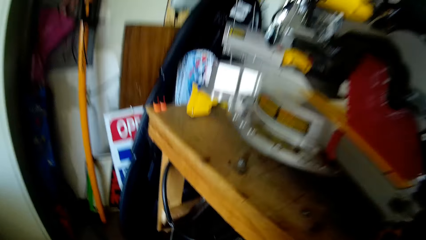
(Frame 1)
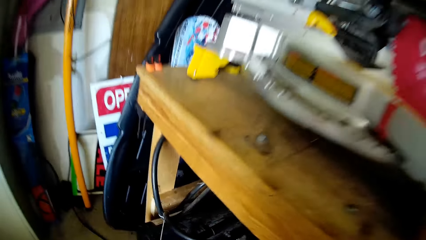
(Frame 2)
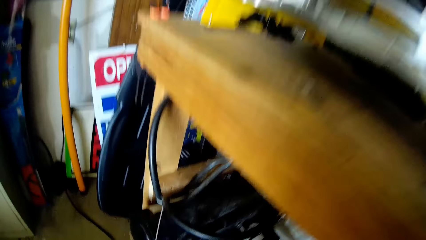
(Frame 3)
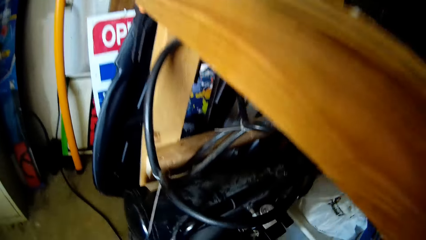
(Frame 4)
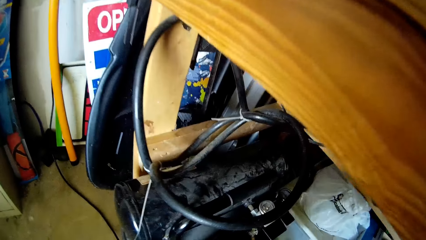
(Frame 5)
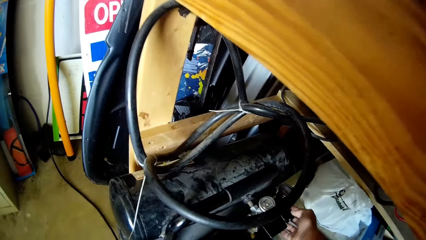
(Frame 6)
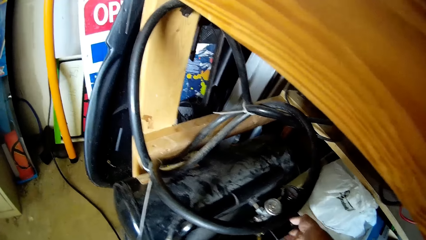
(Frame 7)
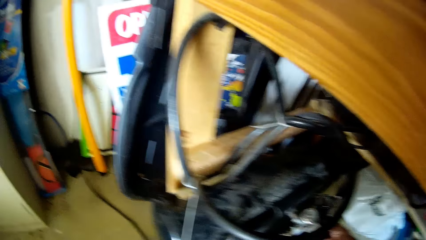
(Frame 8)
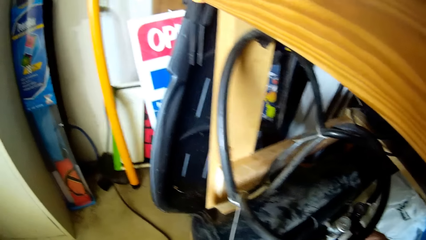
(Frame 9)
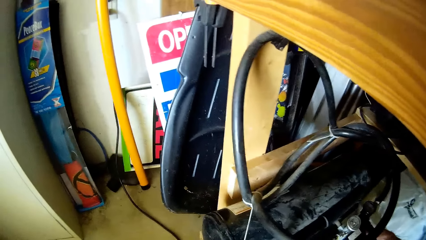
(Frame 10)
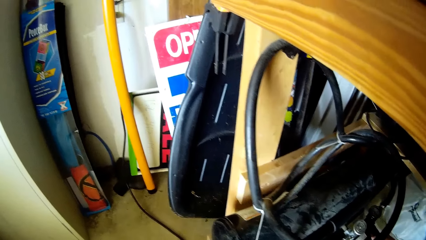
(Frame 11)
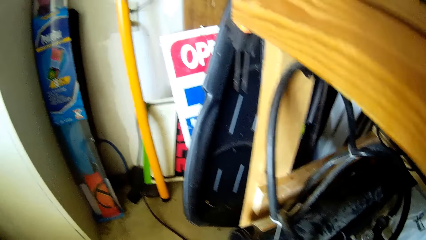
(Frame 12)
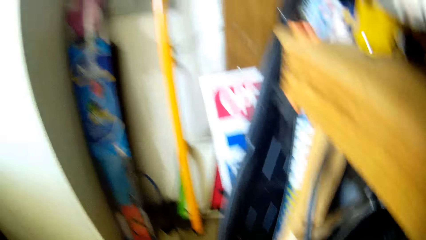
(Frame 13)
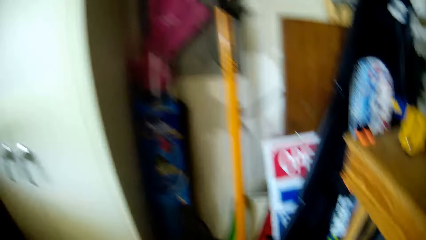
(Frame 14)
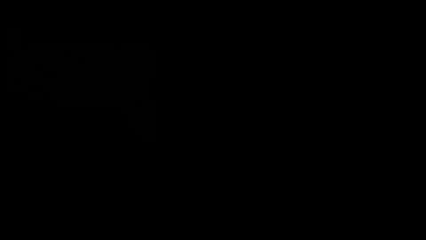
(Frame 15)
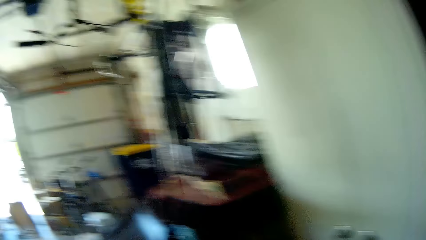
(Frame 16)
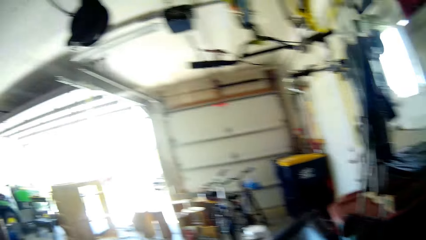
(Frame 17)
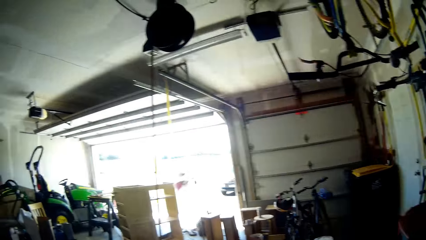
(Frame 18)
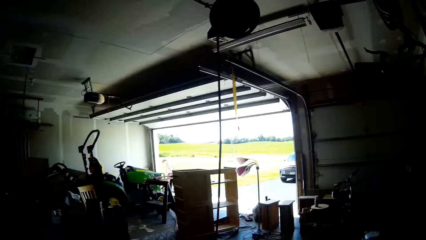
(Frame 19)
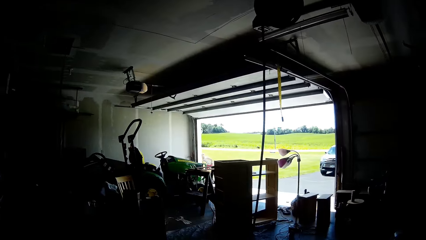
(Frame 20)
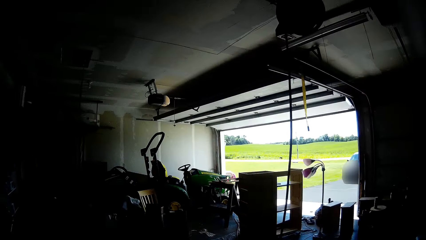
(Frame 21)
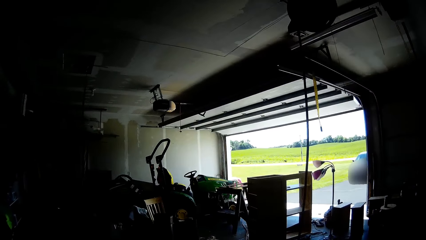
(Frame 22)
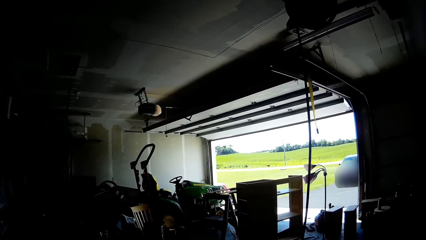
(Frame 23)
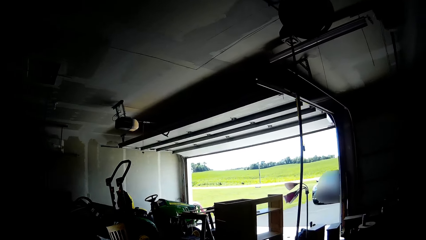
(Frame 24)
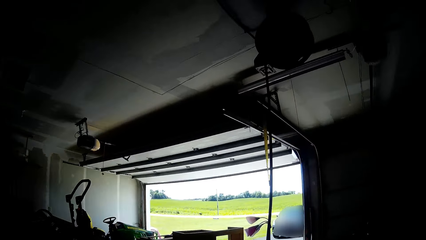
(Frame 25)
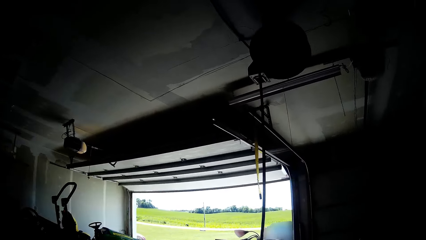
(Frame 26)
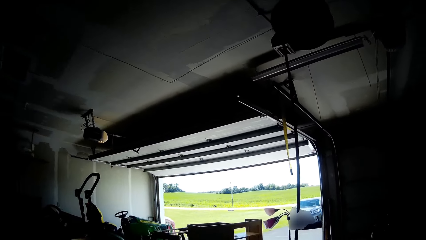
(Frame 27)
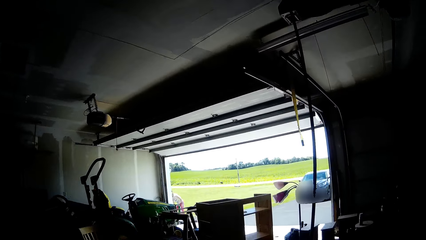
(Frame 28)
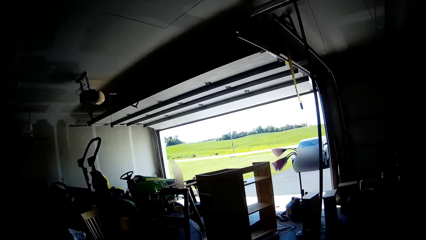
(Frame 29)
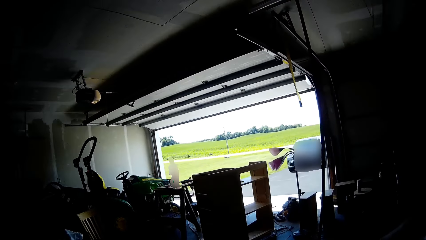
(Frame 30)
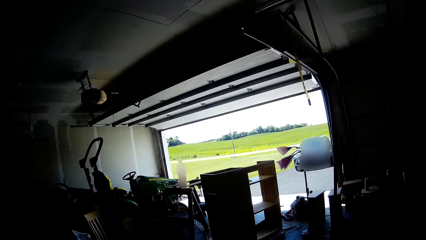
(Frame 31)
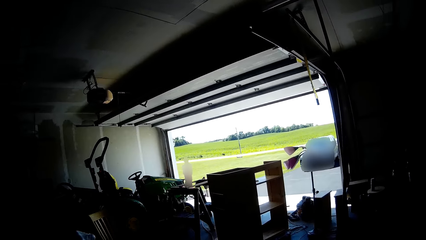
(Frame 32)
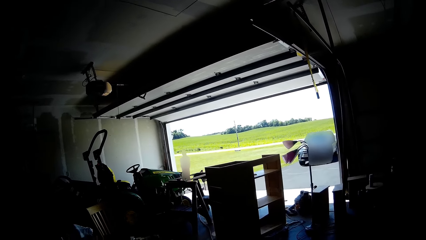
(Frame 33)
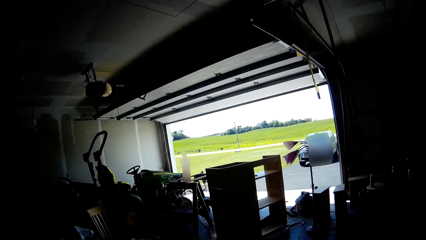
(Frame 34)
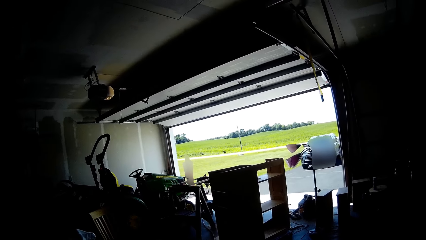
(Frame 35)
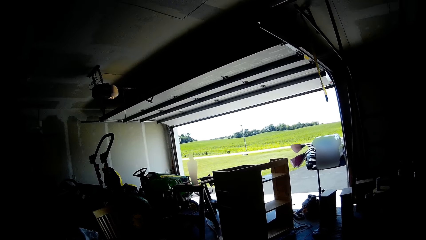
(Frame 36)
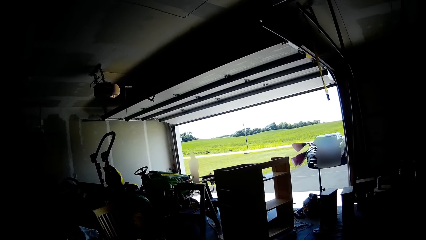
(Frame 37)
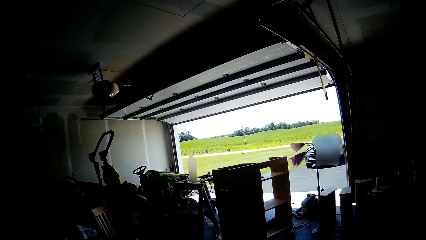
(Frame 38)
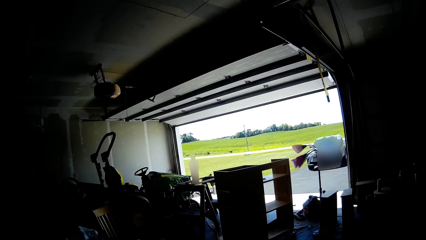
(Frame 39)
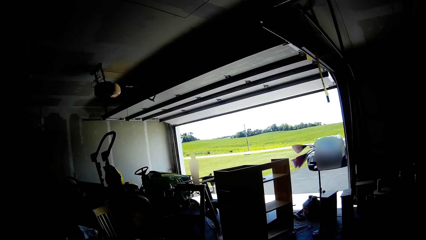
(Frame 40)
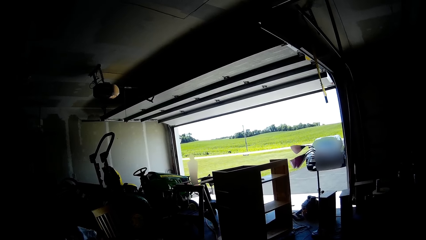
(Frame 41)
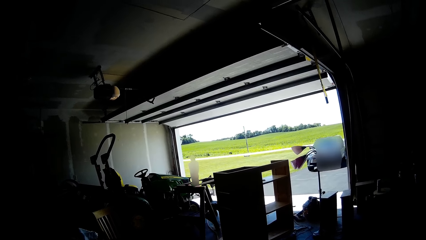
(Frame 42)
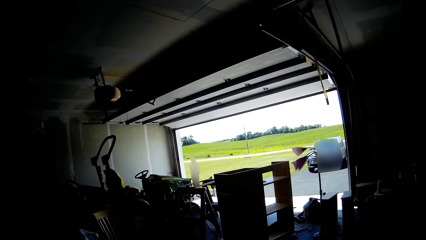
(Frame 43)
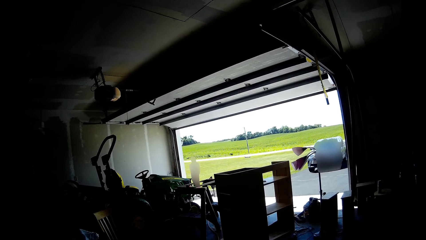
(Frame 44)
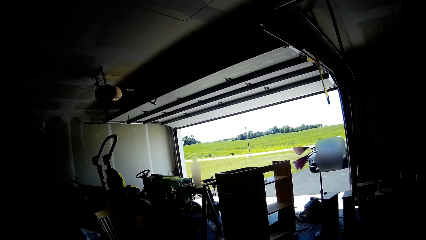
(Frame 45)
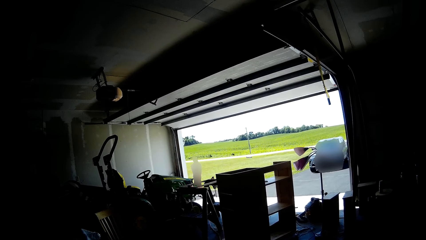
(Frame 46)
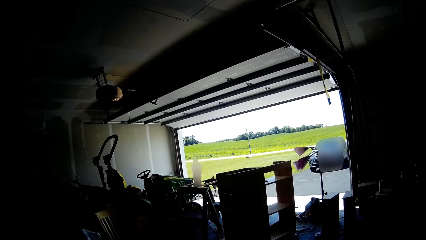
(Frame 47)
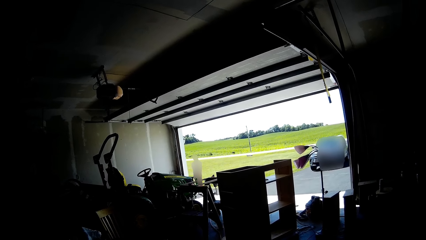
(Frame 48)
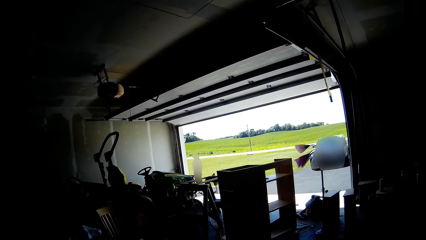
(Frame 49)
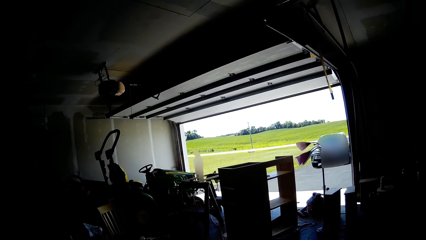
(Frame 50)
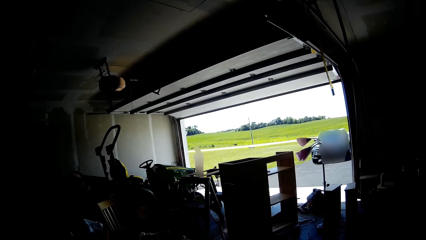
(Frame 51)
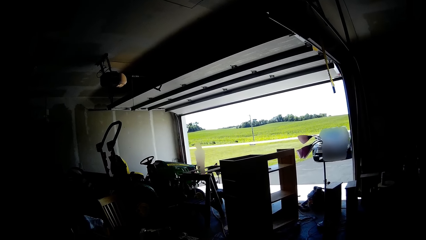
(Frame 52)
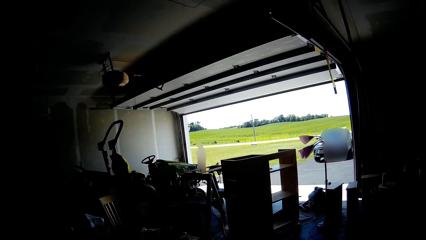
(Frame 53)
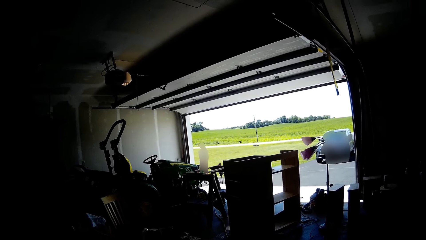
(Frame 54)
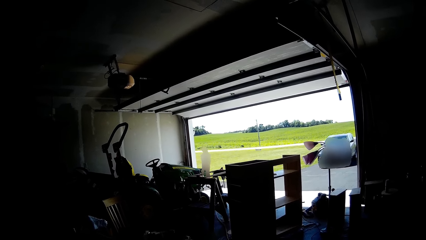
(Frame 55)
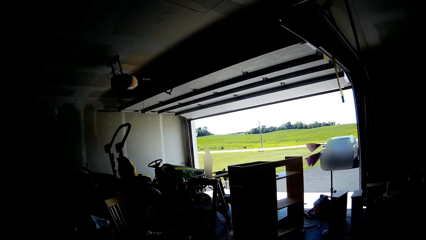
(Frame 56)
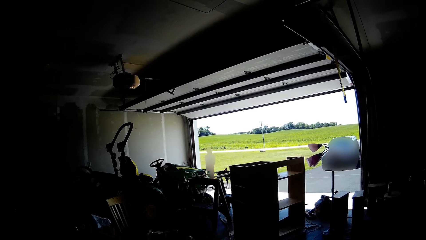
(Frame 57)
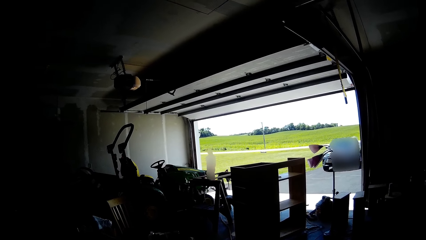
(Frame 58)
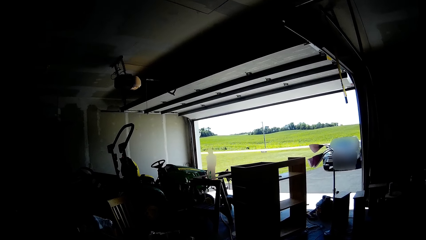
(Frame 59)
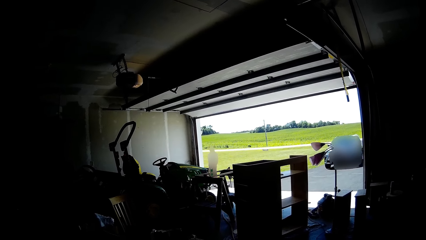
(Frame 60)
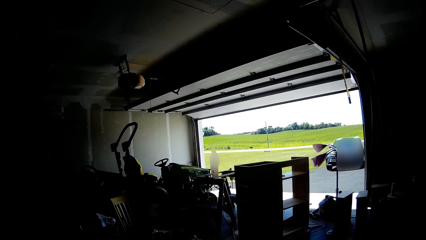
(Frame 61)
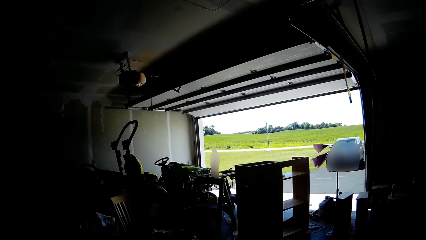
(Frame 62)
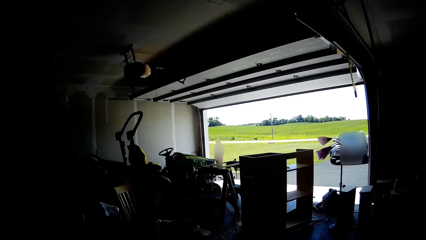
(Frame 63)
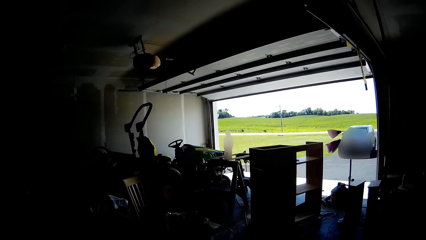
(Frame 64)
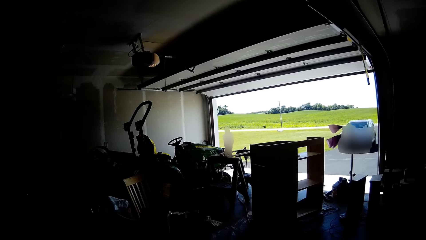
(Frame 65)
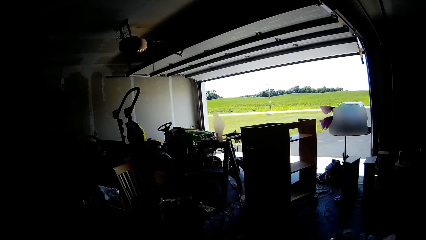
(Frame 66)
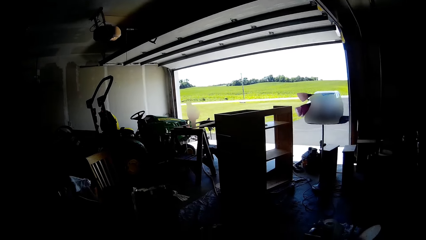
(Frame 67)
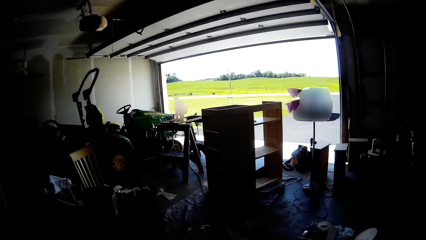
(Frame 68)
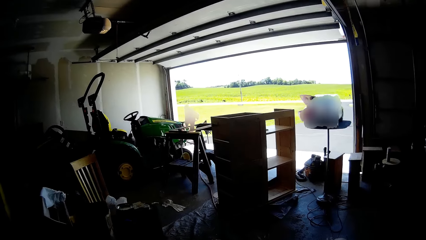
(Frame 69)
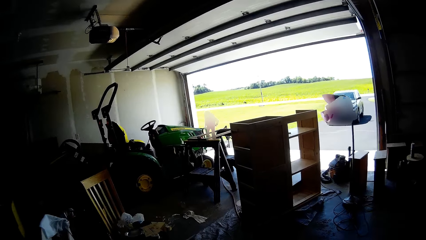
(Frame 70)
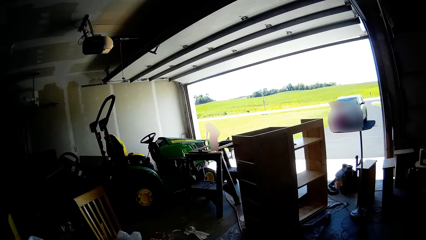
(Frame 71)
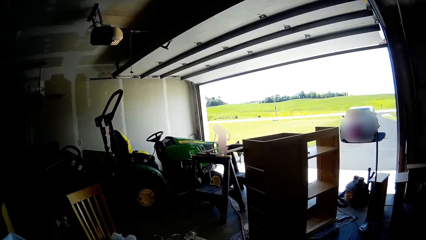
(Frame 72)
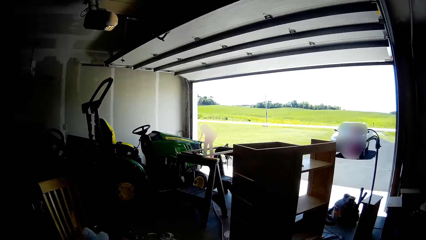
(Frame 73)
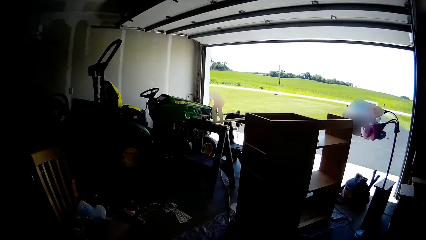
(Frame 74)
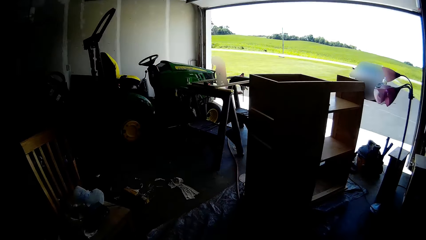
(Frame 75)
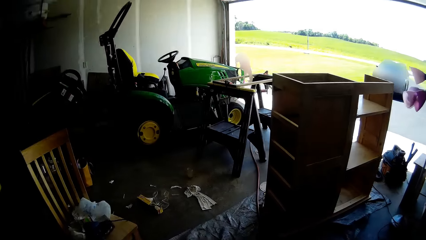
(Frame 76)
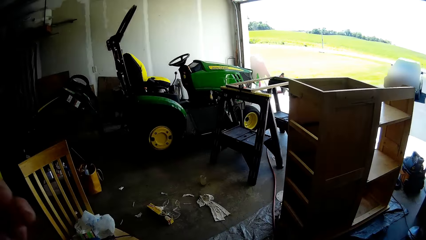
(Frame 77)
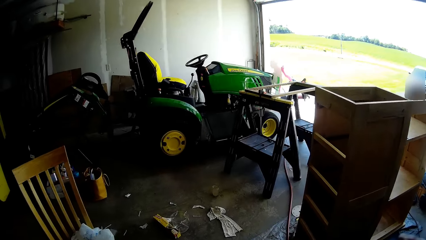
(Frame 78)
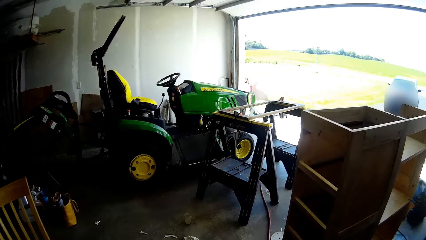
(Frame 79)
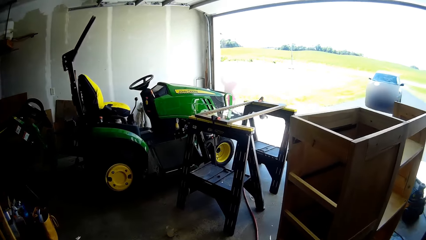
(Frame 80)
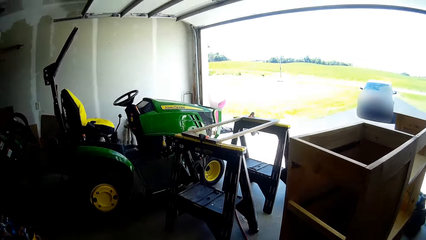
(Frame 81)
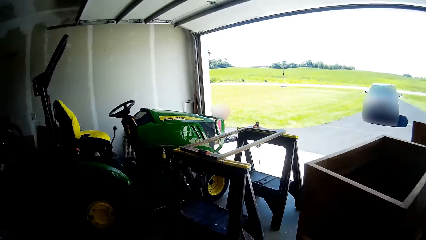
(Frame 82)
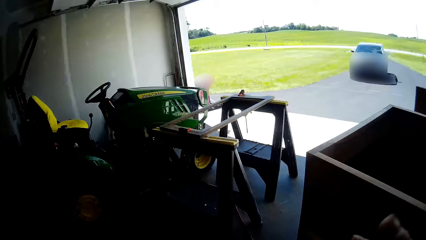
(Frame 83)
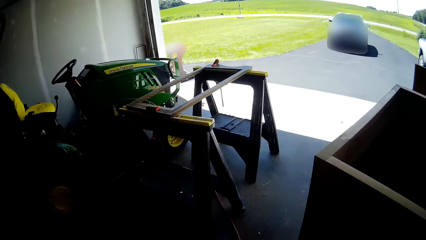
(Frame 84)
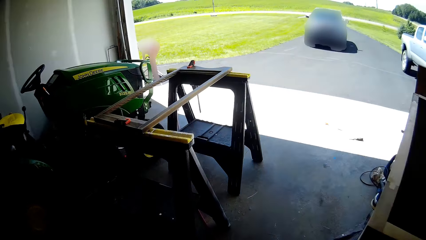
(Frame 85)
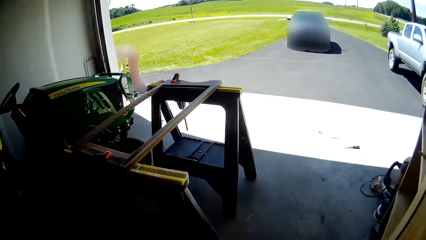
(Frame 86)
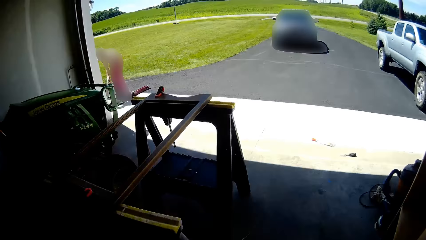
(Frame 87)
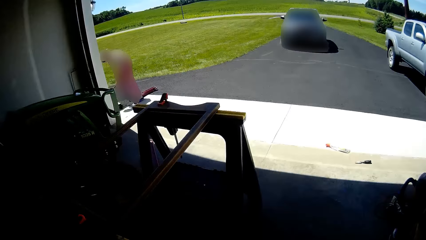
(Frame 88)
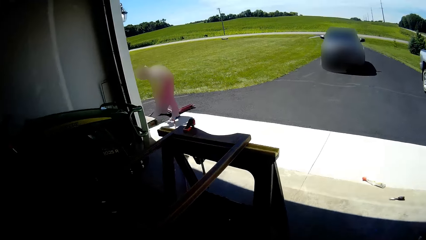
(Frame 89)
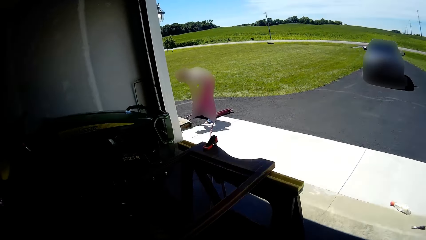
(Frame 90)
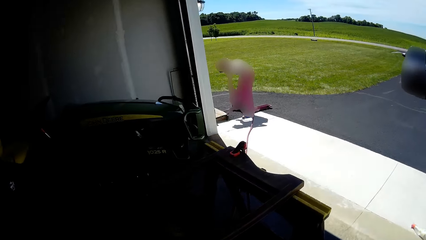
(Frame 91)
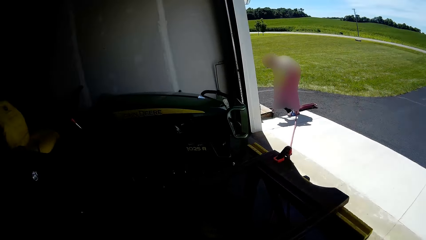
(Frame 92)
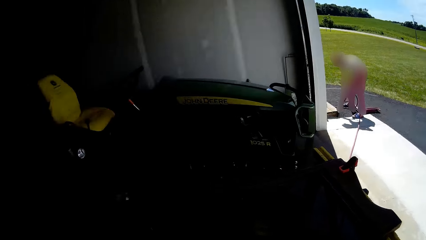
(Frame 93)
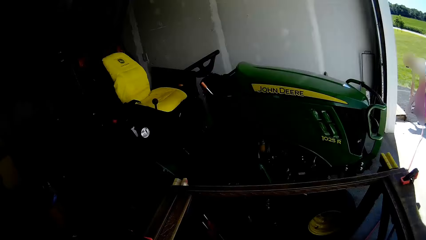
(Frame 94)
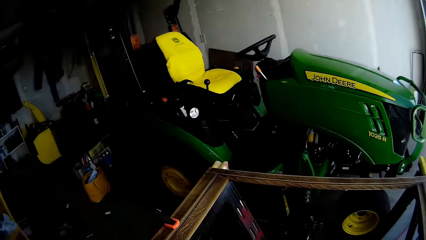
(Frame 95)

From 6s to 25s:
The camera wearer touches a telescope with her right hand. She opens the meter. She moves towards a wooden frame. She walks around the garage.
